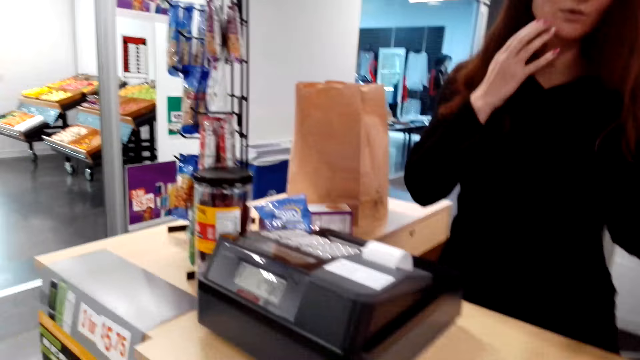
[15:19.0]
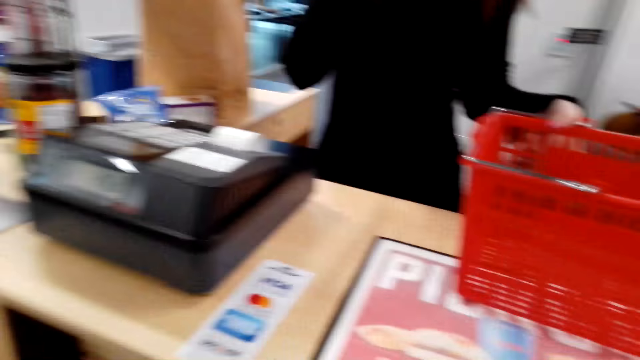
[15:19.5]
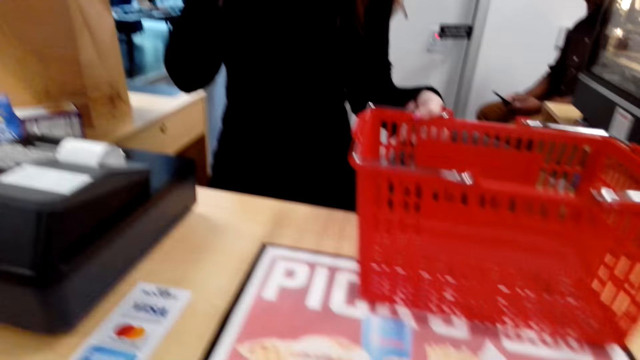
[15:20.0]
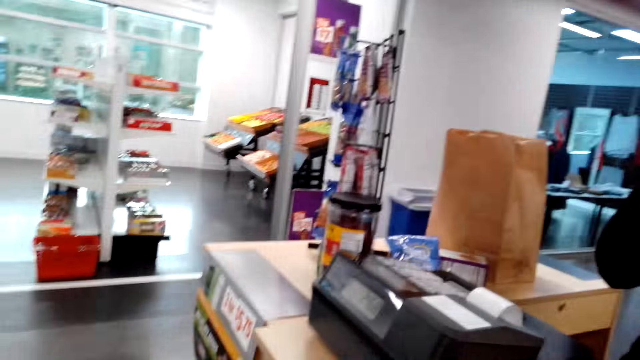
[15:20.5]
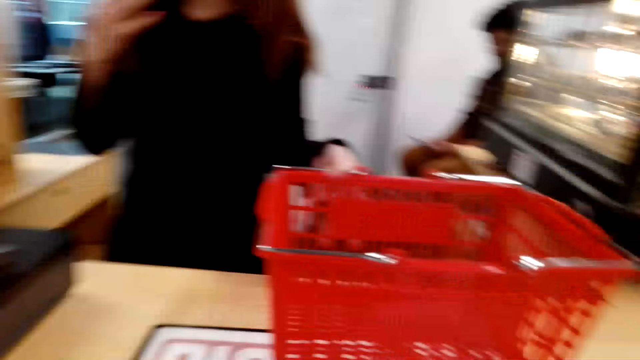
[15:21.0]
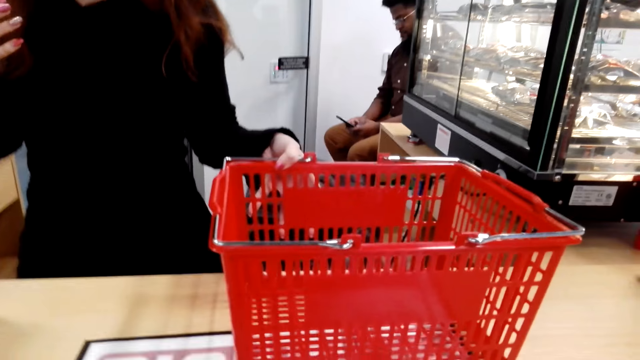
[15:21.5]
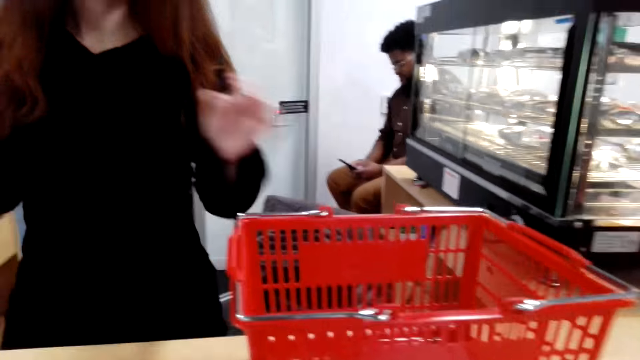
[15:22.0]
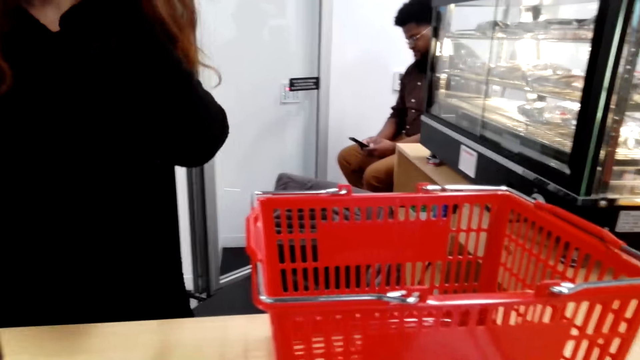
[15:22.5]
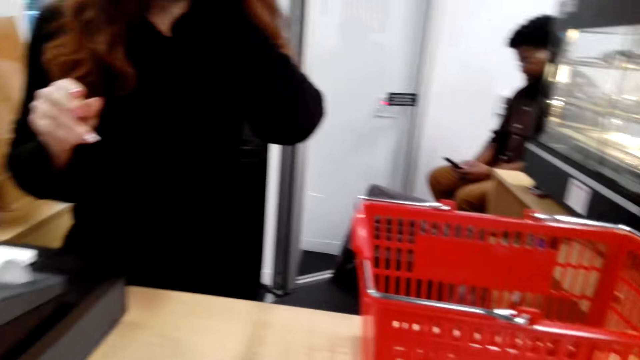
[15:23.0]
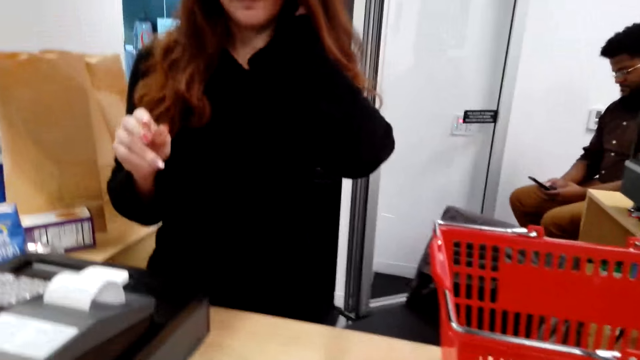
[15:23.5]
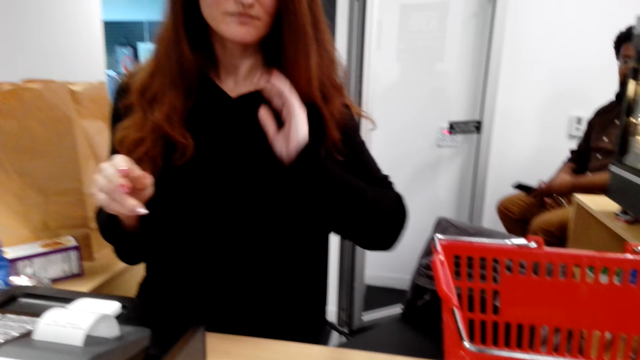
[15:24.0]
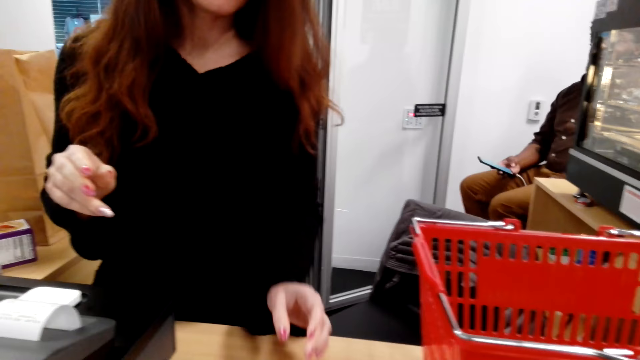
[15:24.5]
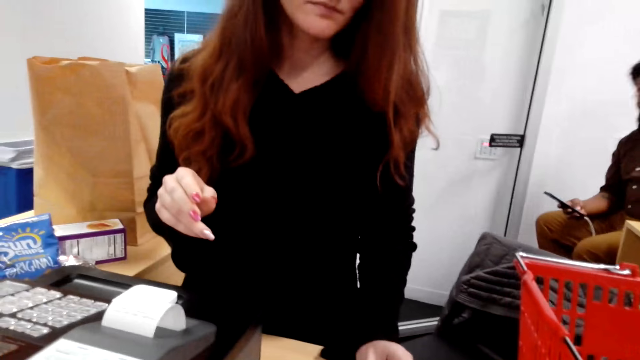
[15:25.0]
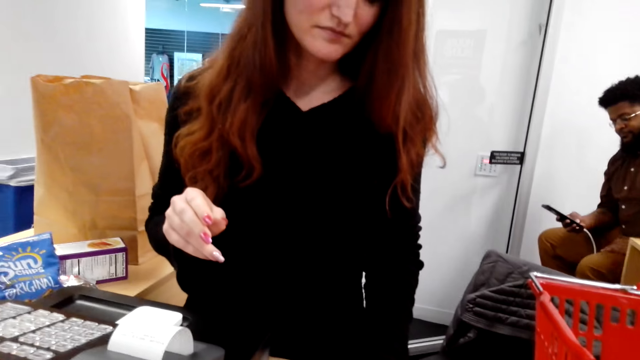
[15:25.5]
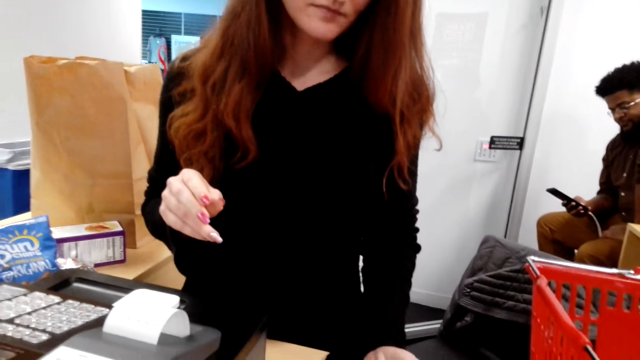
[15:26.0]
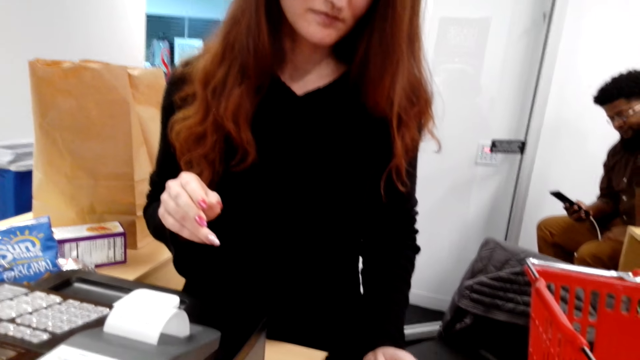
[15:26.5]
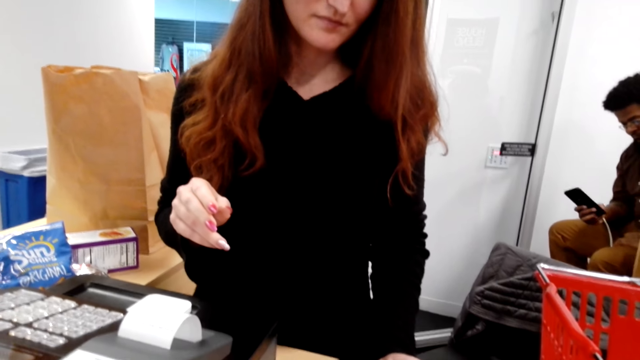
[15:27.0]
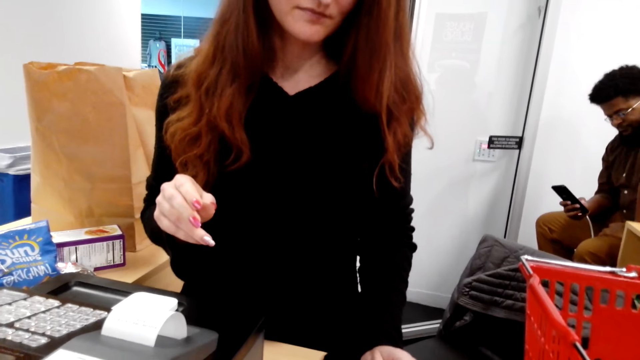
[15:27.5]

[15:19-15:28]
A cashier talks with the camera wearer. The cashier rubs her face.

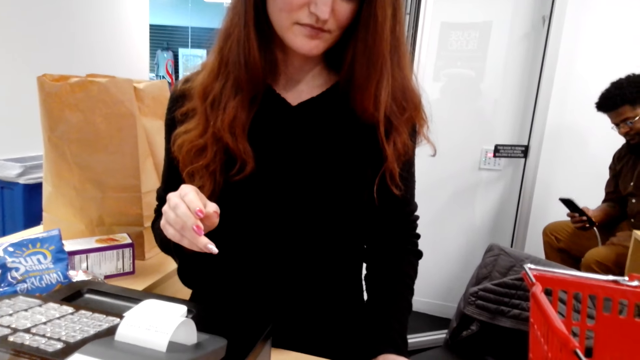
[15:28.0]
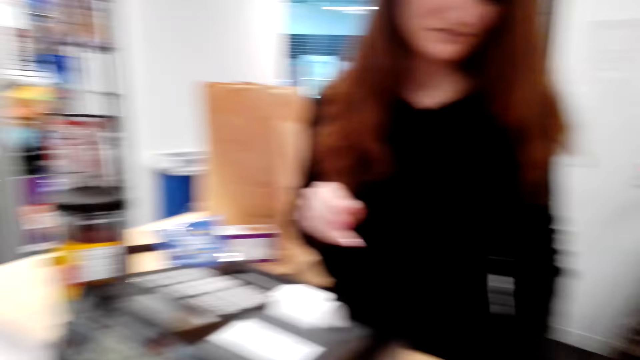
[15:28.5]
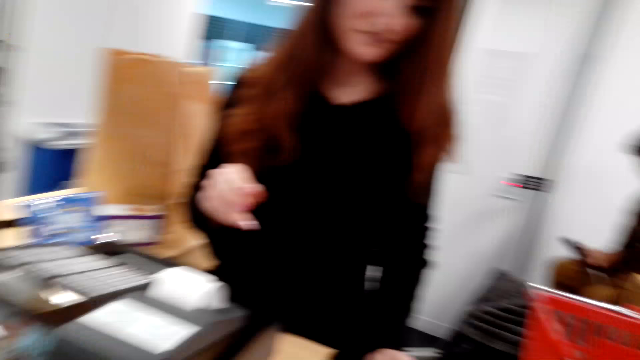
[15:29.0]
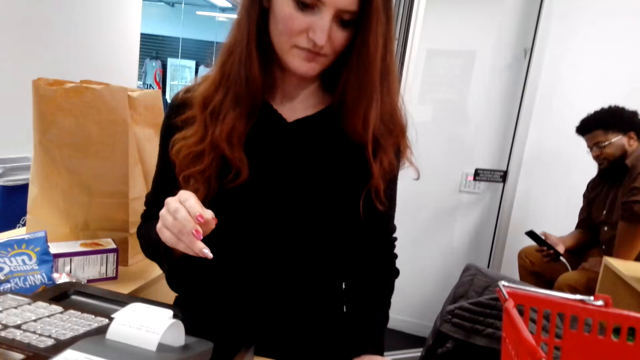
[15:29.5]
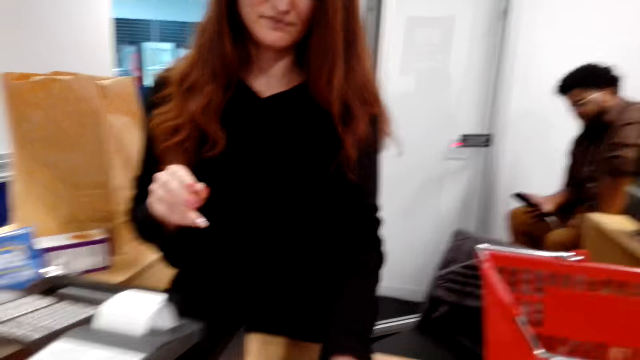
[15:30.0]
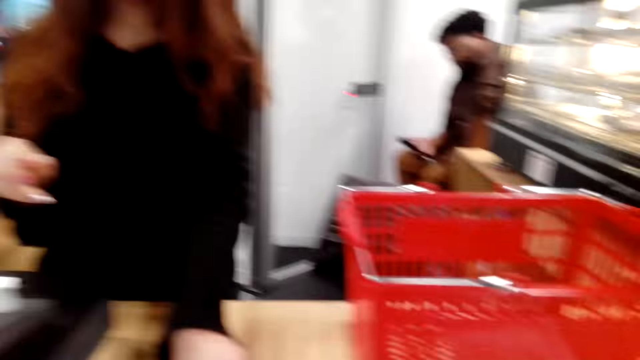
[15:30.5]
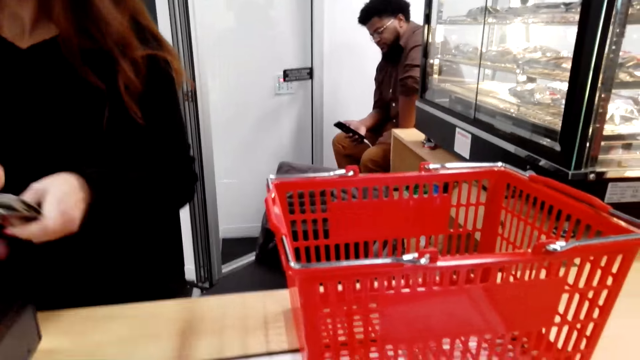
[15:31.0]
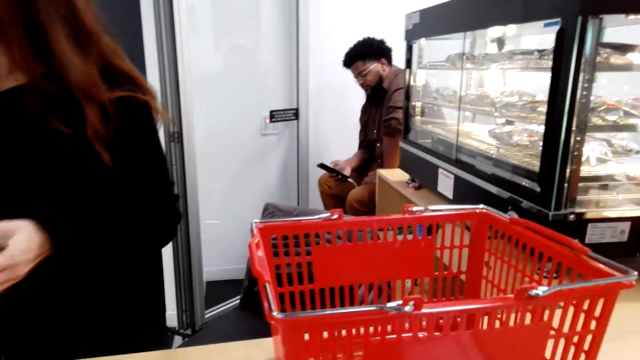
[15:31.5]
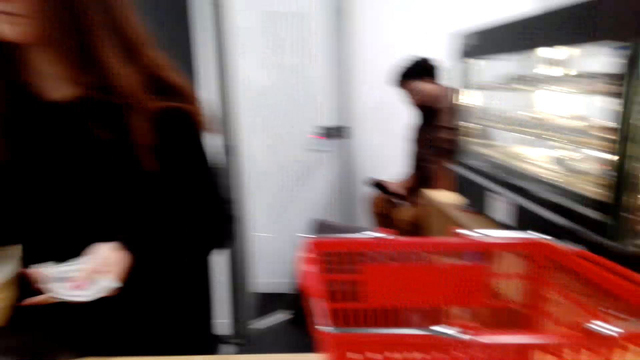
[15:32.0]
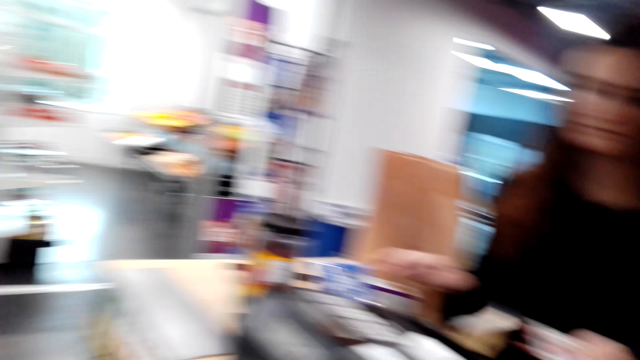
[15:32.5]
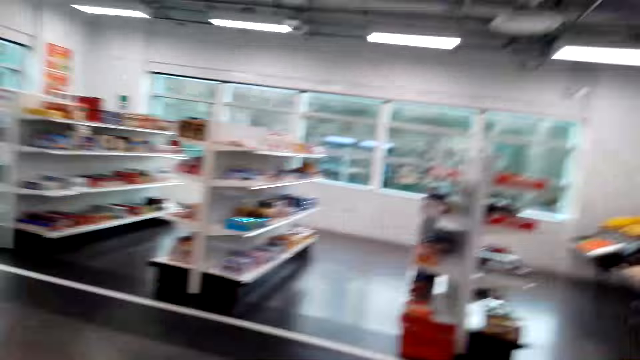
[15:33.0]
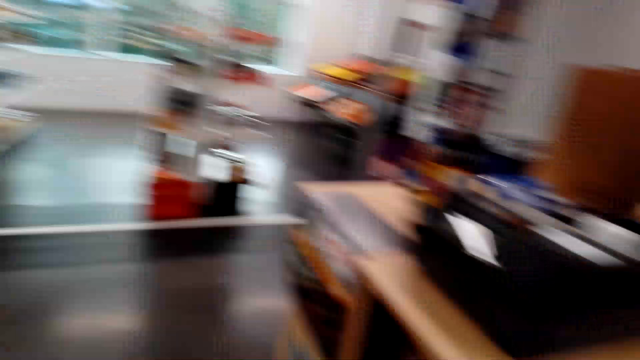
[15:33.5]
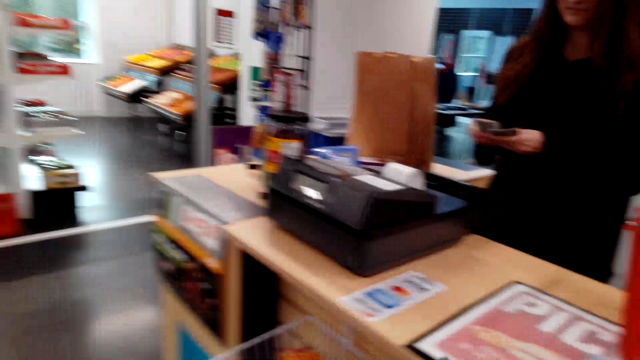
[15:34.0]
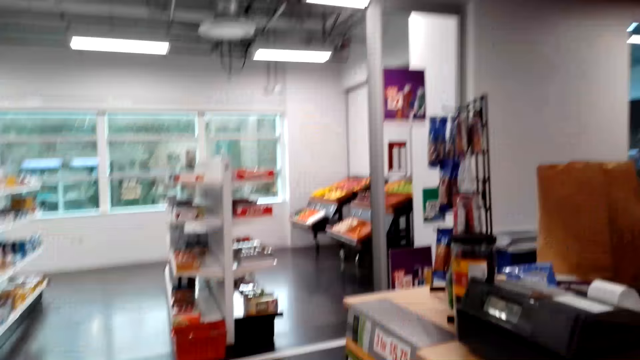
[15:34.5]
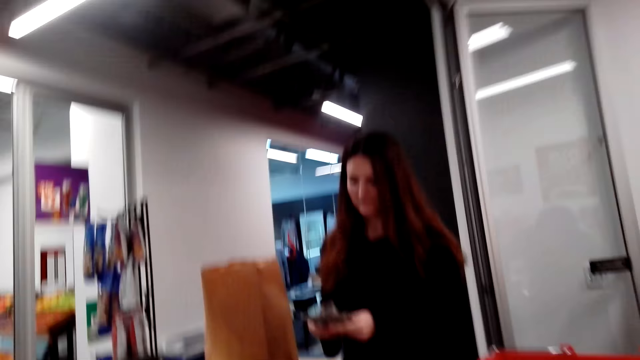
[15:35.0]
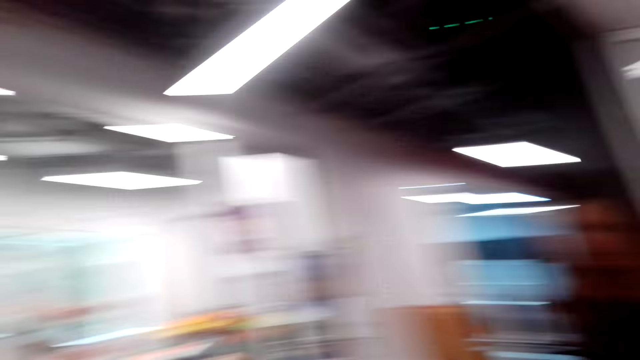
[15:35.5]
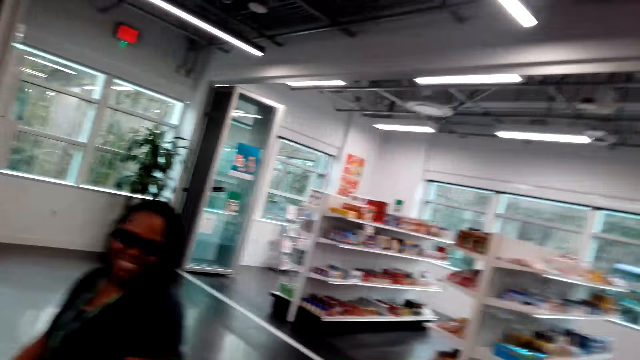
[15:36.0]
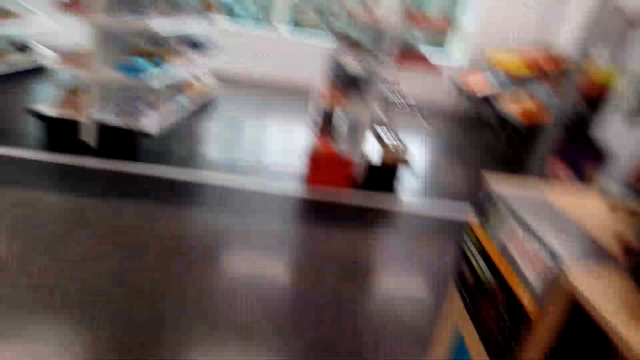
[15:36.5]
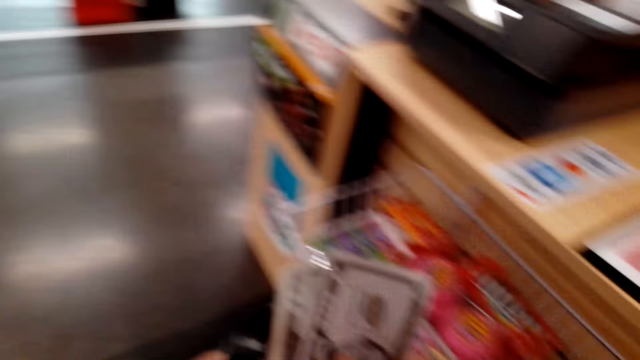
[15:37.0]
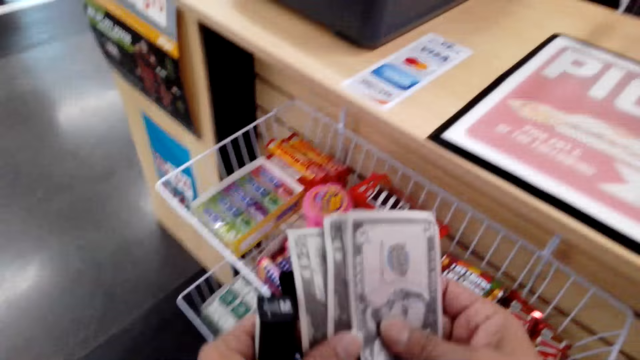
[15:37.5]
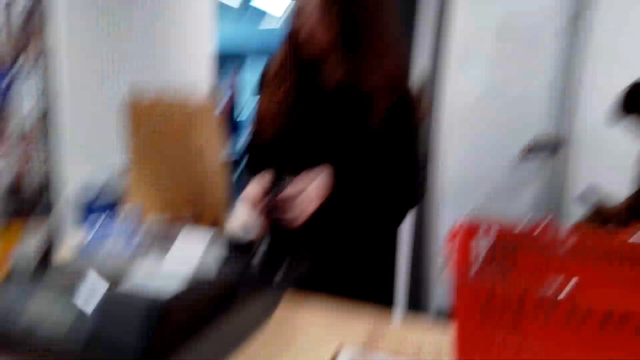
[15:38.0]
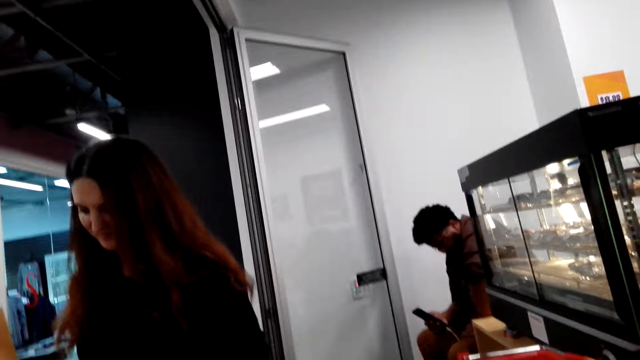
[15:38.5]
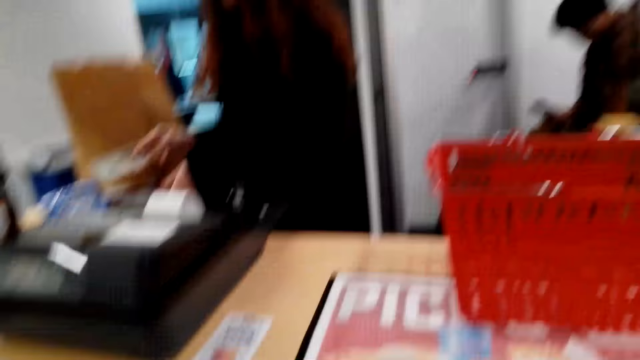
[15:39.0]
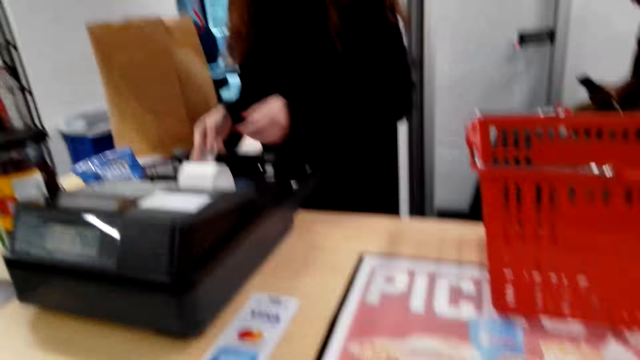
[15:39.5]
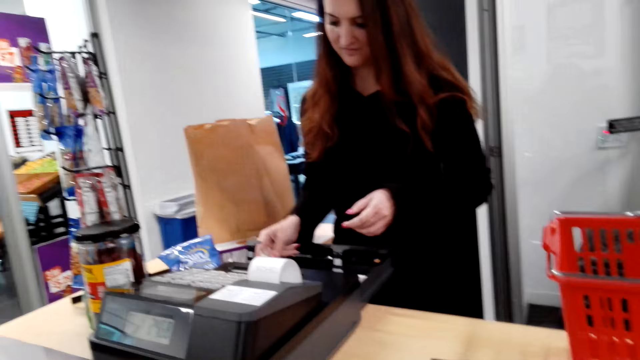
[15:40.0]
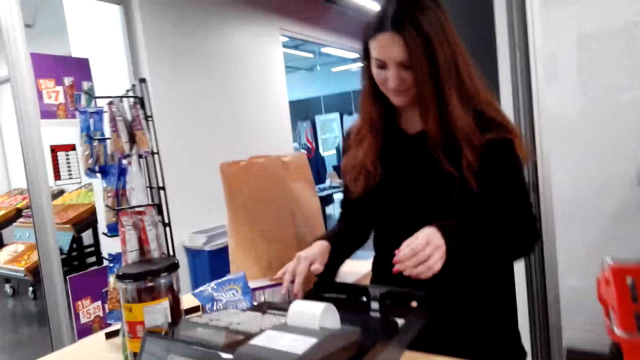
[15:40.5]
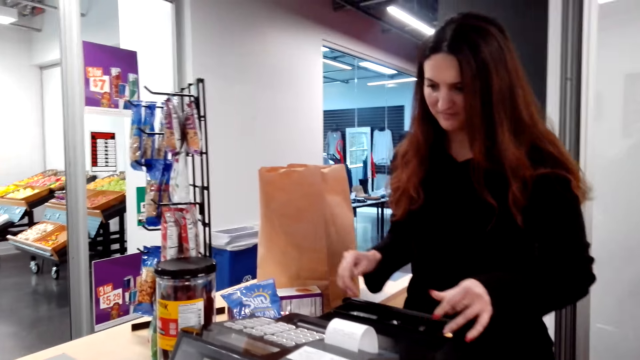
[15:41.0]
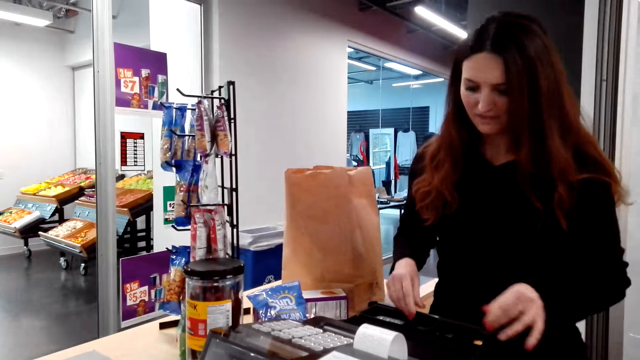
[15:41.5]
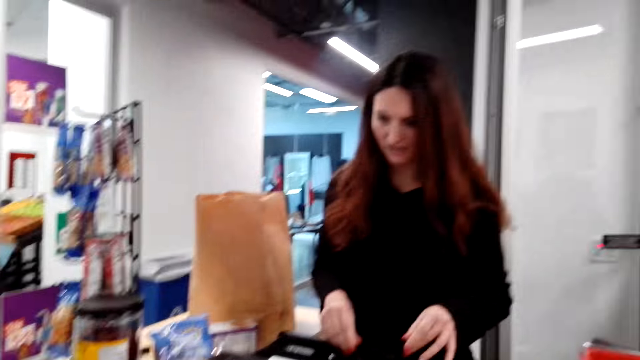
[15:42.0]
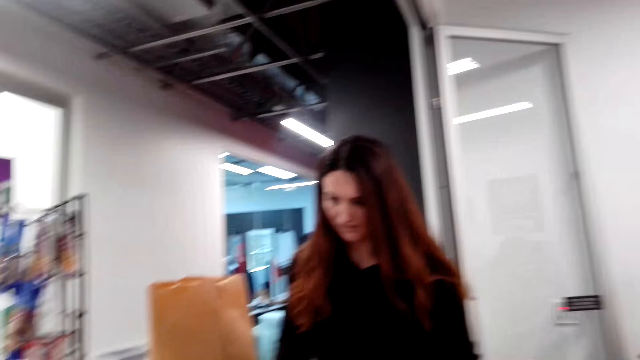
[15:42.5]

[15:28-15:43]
The camera wearer gives the cashier money notes. The cashier picks up the money from the camera wearer. The camera wearer talks, looks around, and holds the money. The cashier puts the money in something and presses the cash register.
